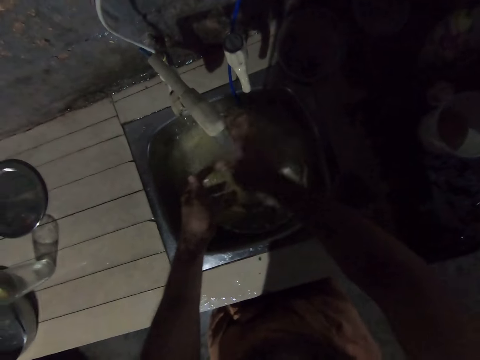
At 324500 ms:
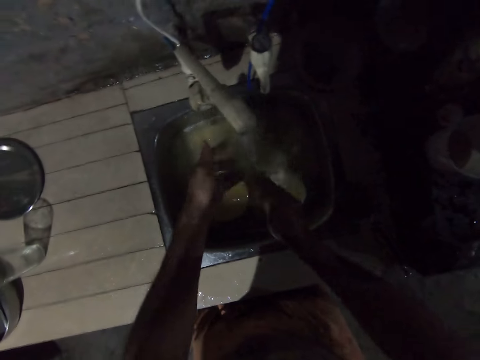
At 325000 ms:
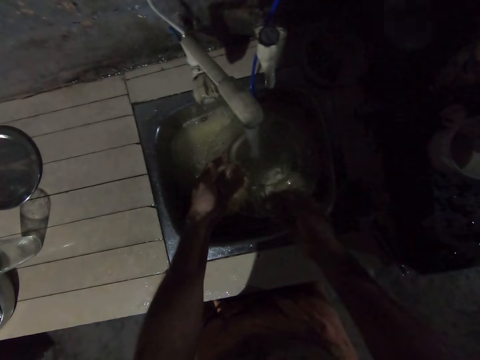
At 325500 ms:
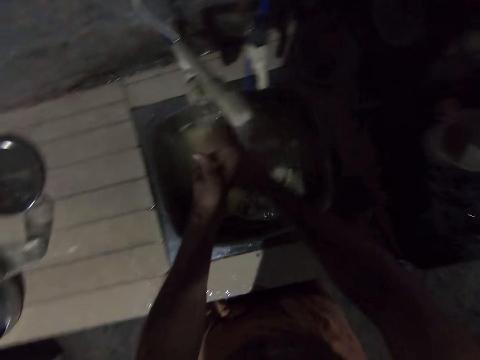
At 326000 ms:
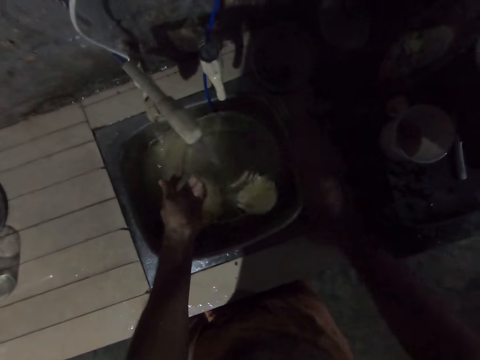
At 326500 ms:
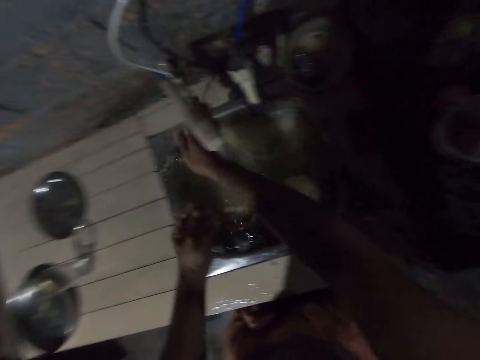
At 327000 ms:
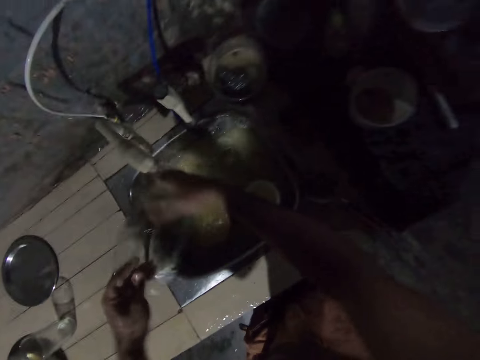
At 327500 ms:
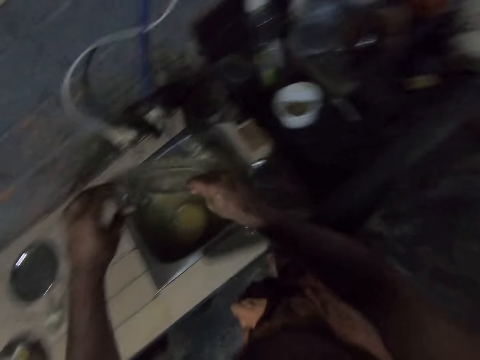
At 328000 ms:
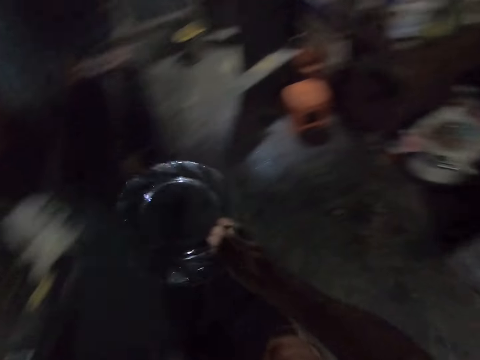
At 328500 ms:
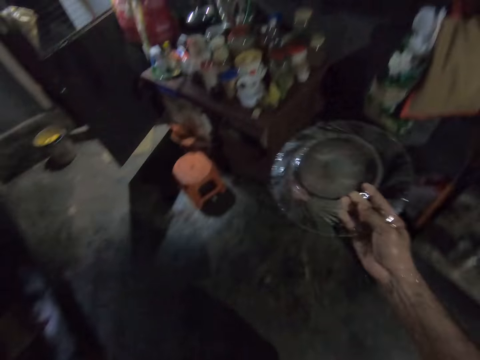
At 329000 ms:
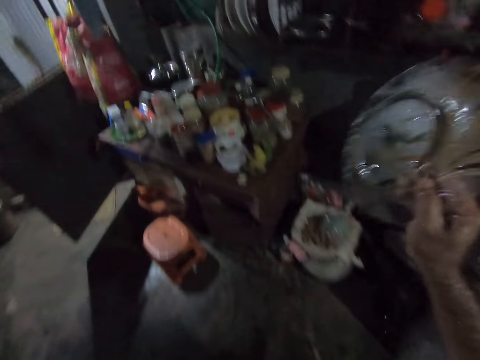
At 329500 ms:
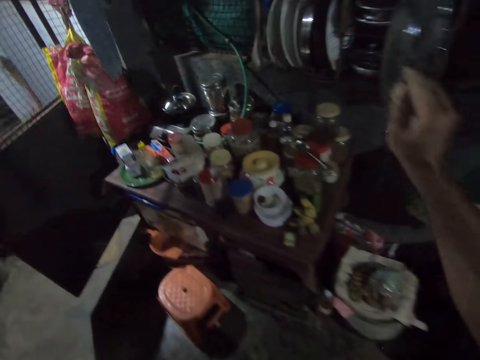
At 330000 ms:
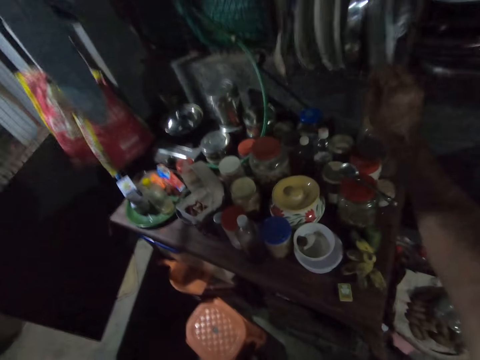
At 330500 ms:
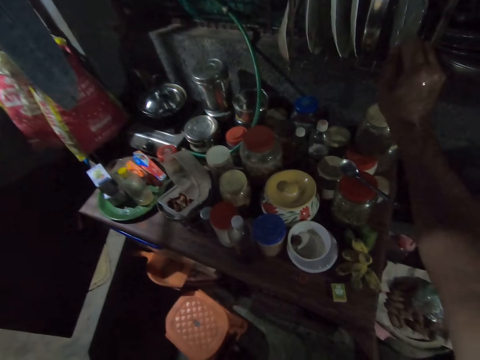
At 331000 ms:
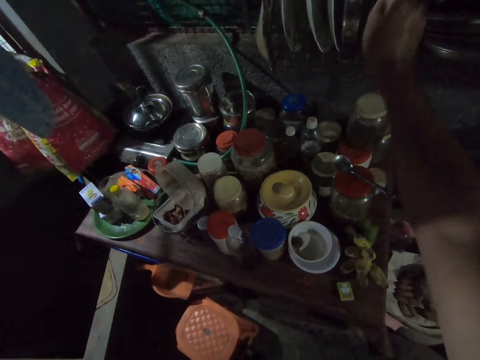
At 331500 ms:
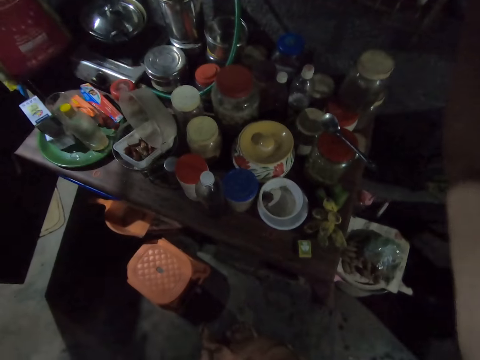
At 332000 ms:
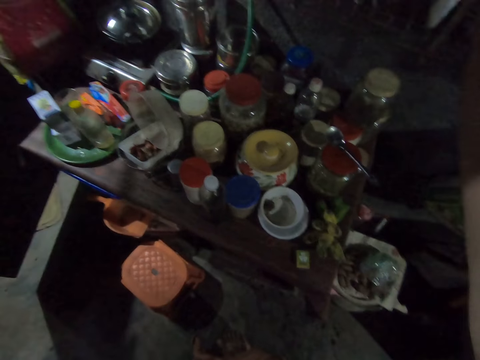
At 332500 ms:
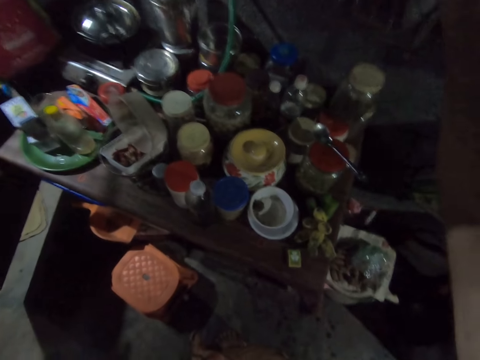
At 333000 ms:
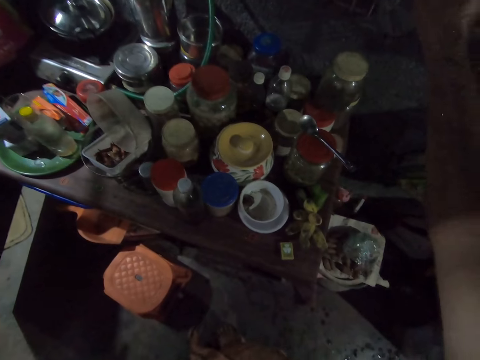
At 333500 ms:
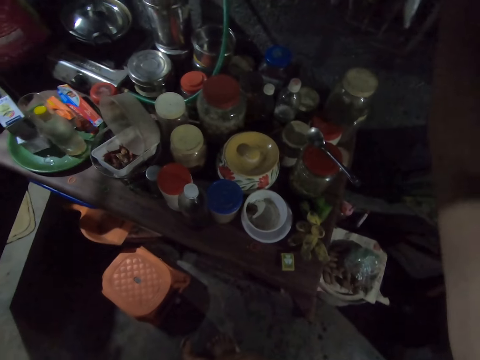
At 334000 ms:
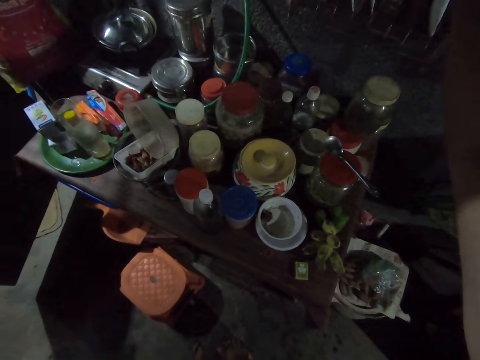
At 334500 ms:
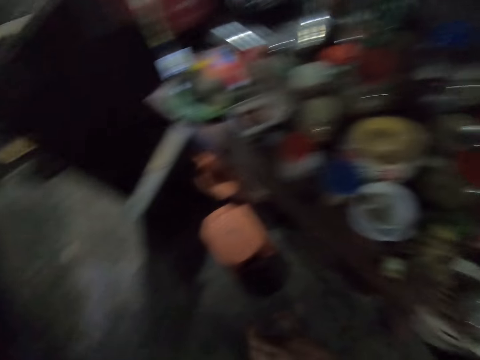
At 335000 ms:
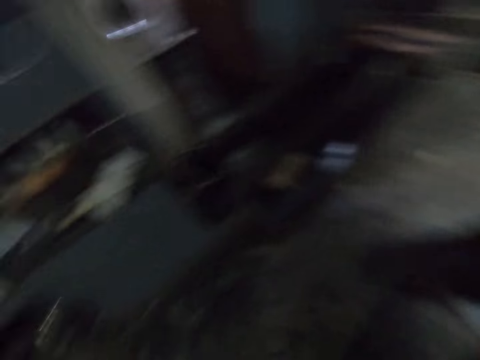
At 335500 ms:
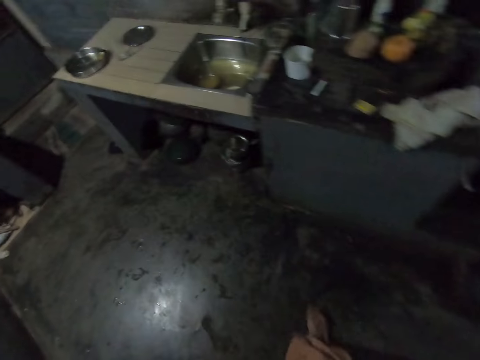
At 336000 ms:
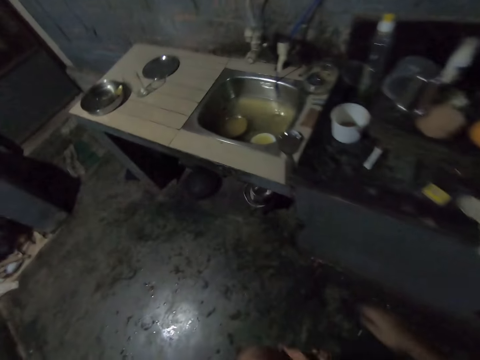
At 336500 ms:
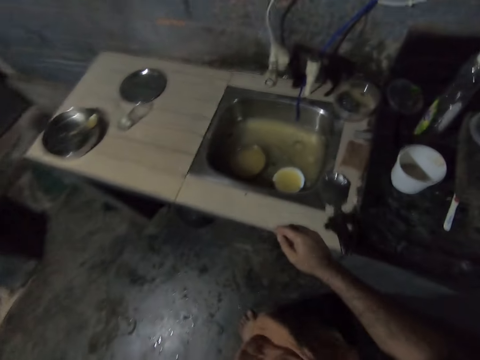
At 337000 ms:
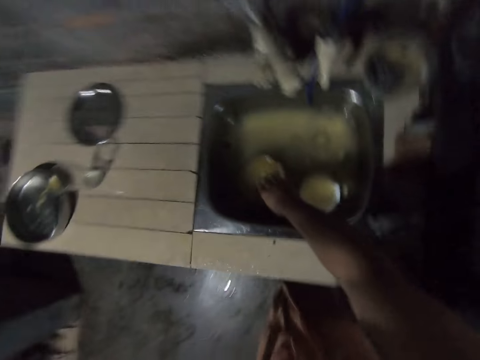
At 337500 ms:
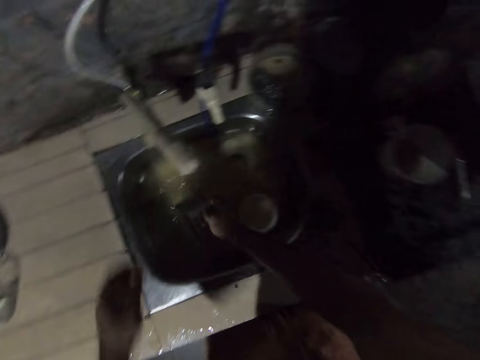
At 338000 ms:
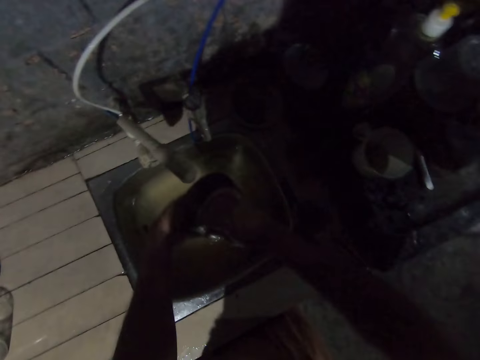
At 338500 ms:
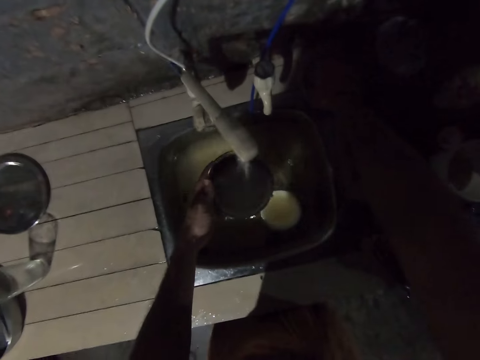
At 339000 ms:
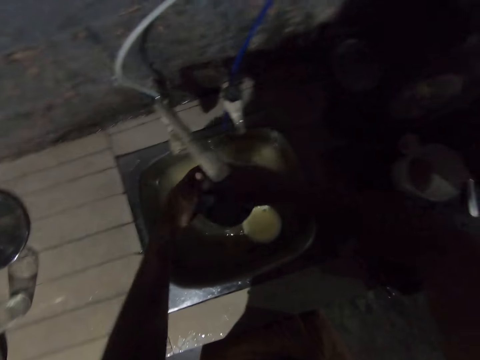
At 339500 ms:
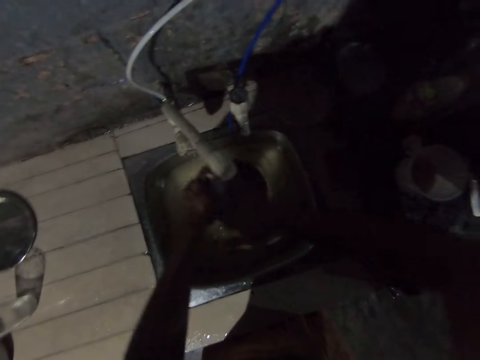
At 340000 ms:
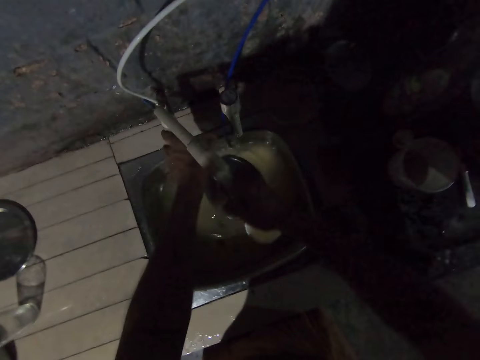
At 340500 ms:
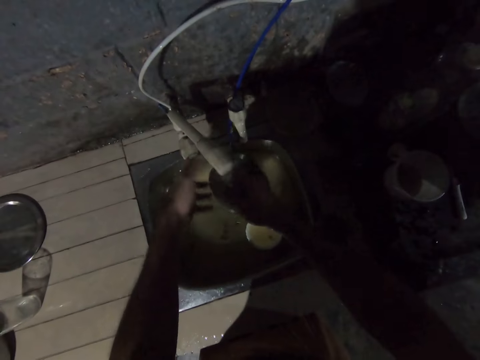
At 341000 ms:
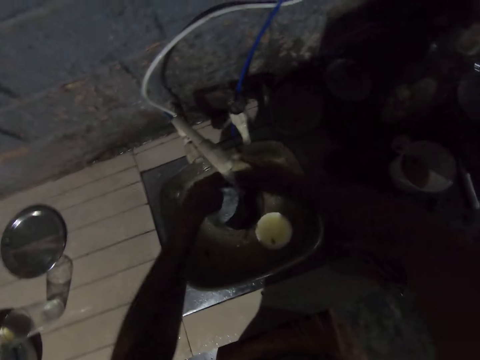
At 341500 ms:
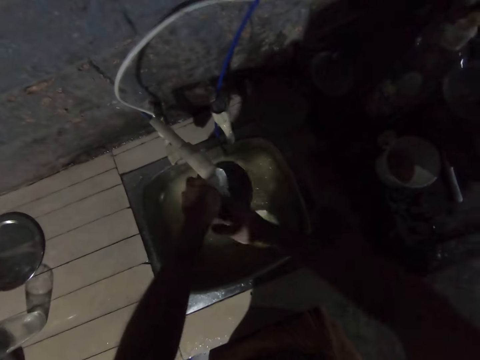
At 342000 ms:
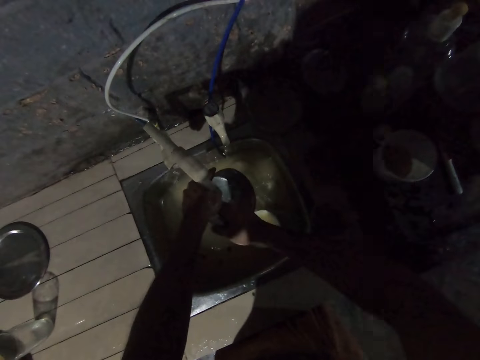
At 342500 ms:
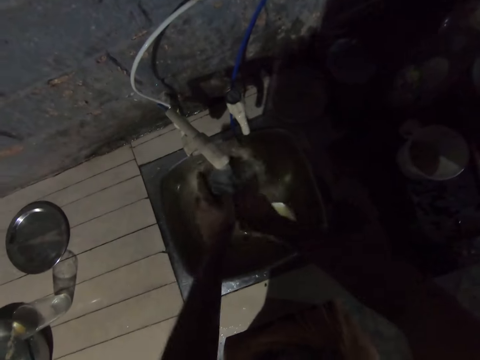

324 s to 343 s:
The camera wearer drops the scrubber on the sink. They turn off the water. They place the plate on the dish rack. They walk around. They pick the pan from the sink. They pick the scrubber. They wash the utensils. They scrub the pan with the scrubber. They turn on the water tap.

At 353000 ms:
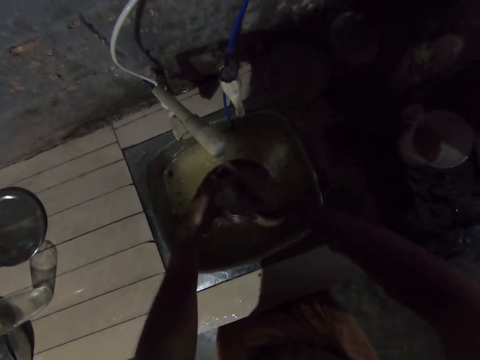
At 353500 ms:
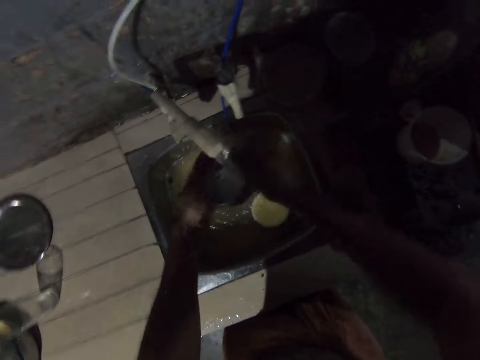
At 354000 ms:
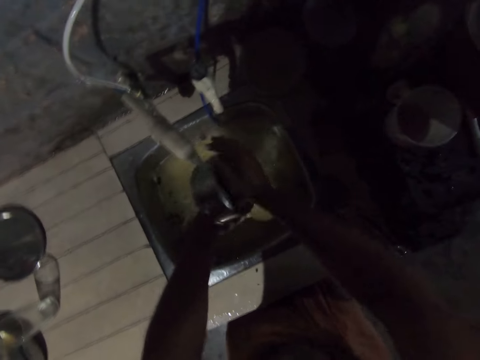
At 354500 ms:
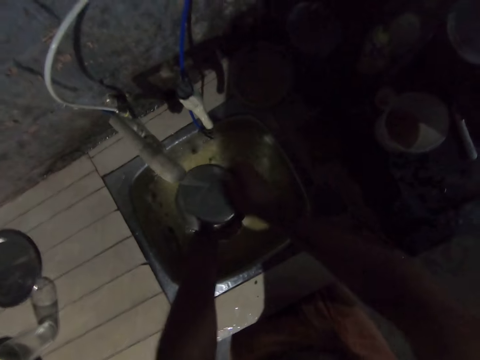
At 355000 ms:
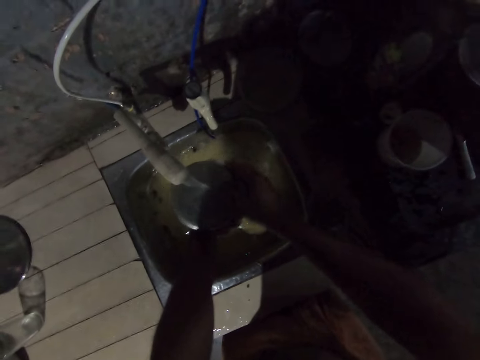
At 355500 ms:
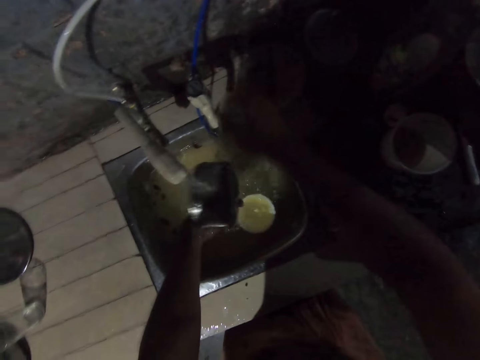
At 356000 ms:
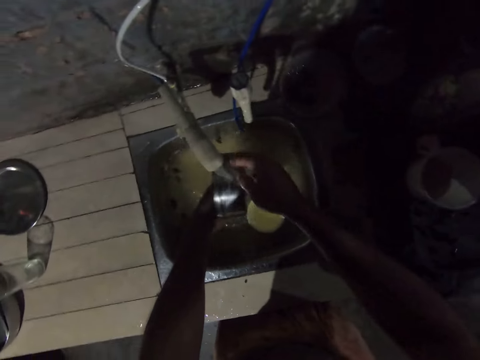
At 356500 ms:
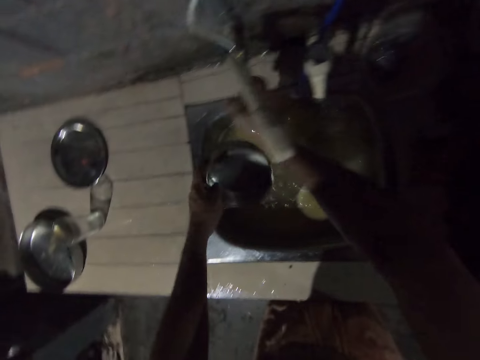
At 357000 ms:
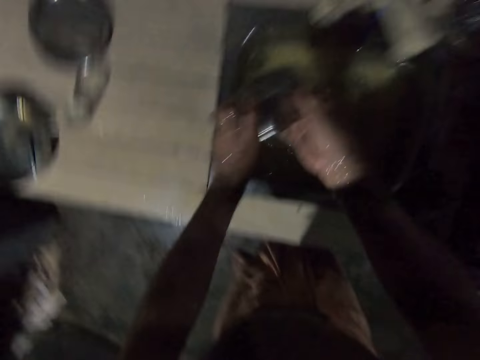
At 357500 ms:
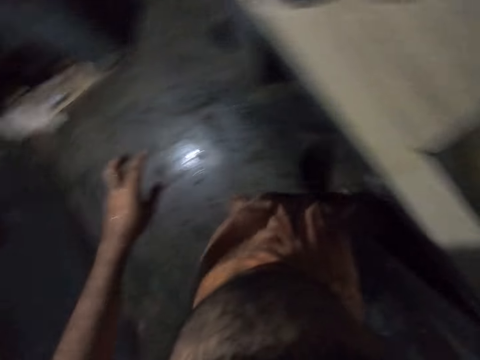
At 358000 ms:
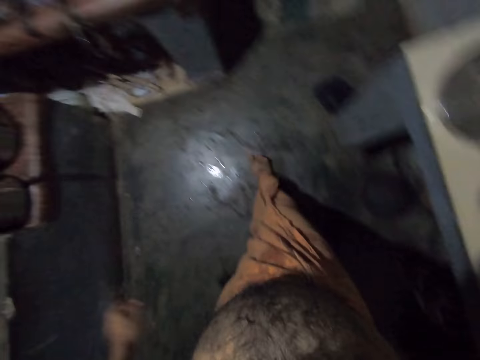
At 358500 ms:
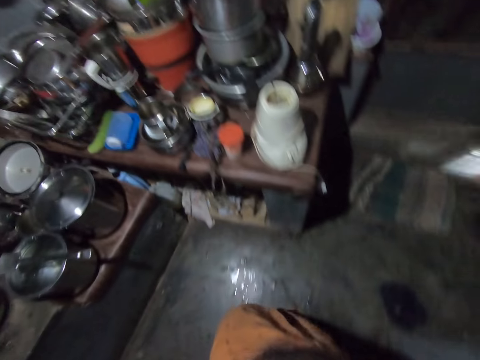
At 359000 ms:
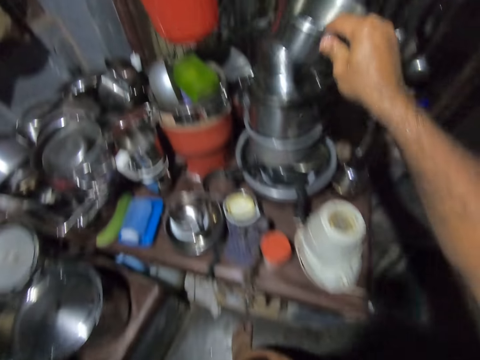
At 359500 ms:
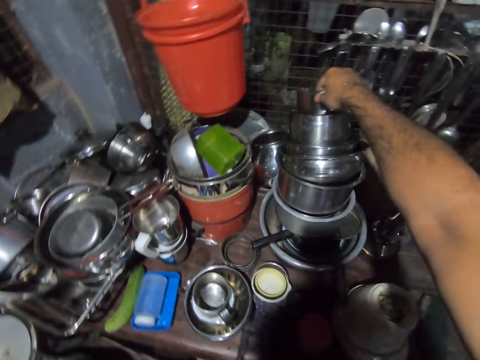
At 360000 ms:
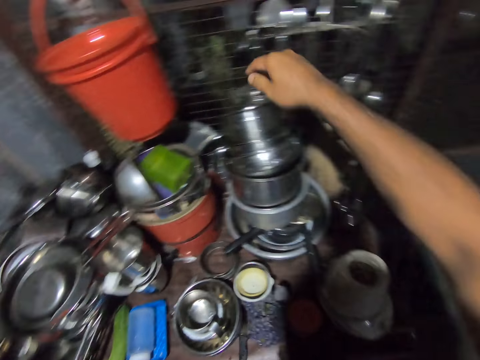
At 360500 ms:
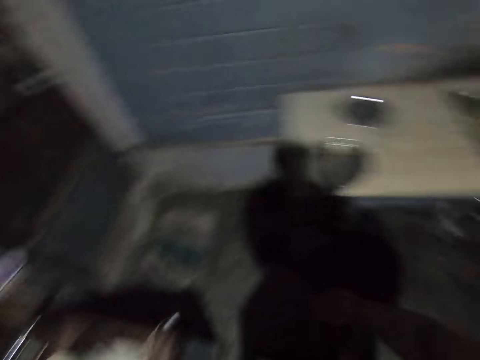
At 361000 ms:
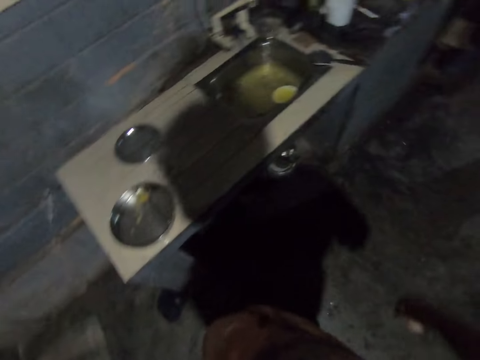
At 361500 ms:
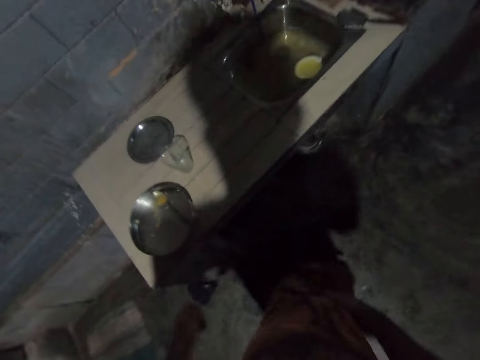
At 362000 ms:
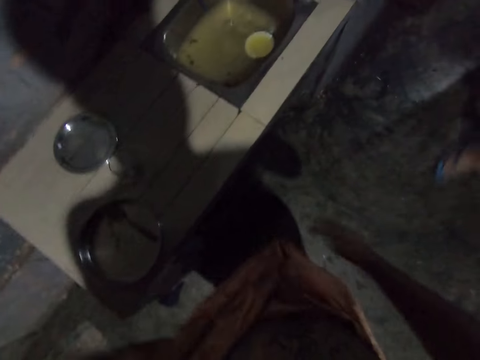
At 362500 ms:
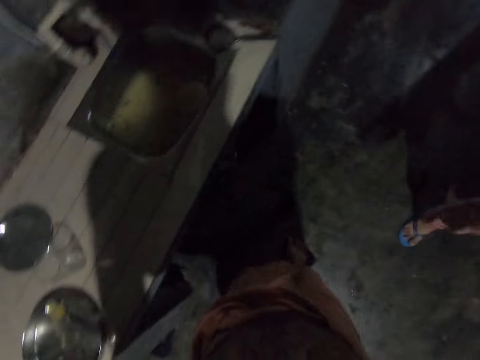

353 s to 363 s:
The camera wearer drops the scrubber on the countertop. They rinse the pan. They turn off the water tap. They place the pan on the table.
